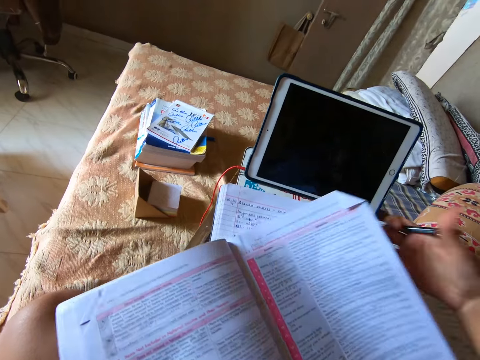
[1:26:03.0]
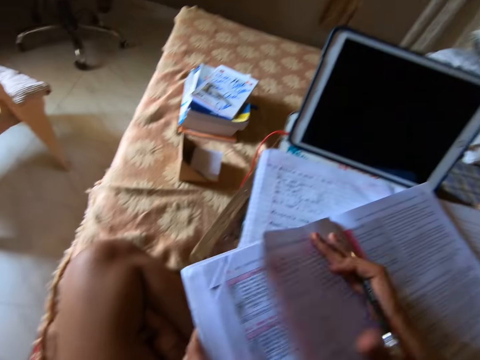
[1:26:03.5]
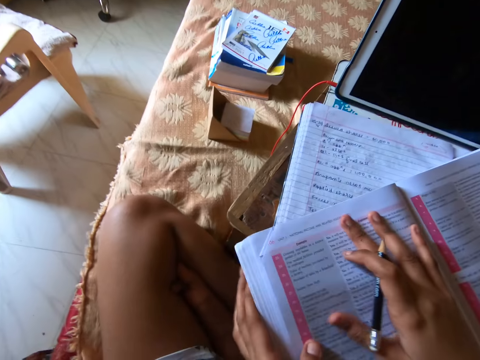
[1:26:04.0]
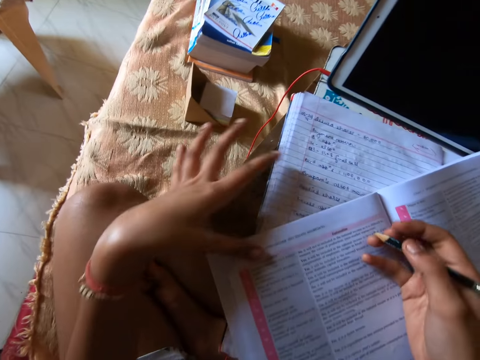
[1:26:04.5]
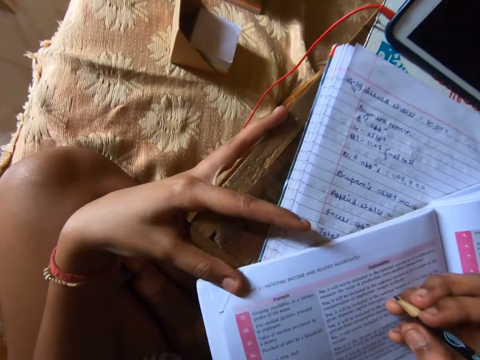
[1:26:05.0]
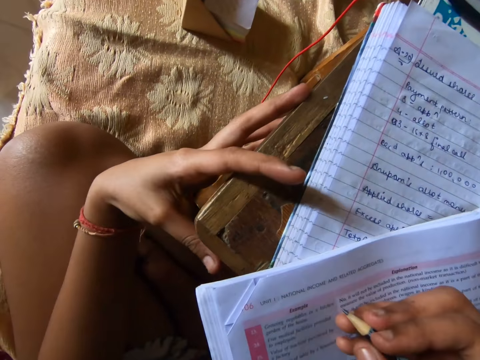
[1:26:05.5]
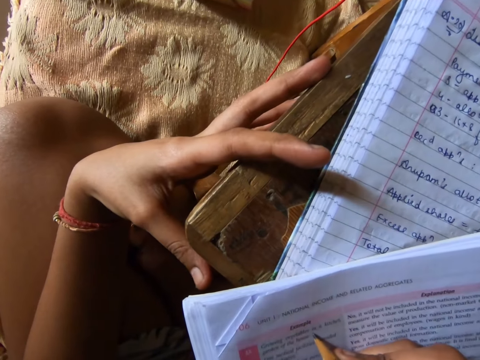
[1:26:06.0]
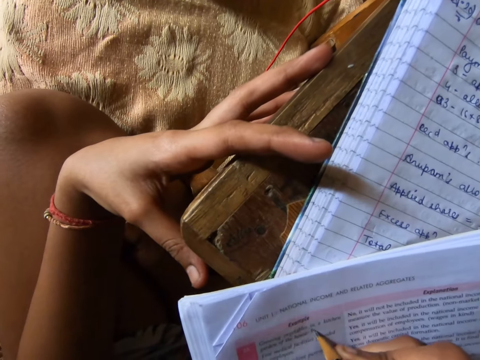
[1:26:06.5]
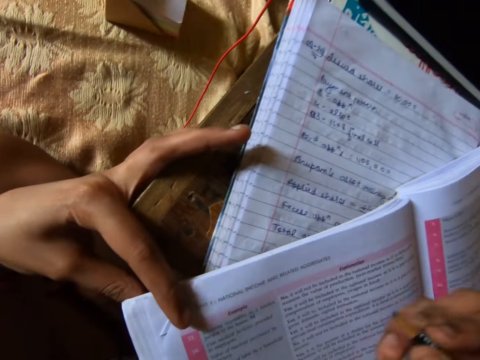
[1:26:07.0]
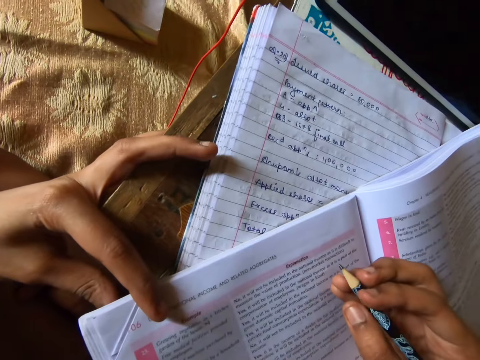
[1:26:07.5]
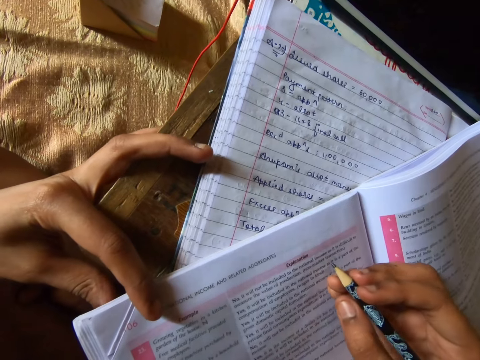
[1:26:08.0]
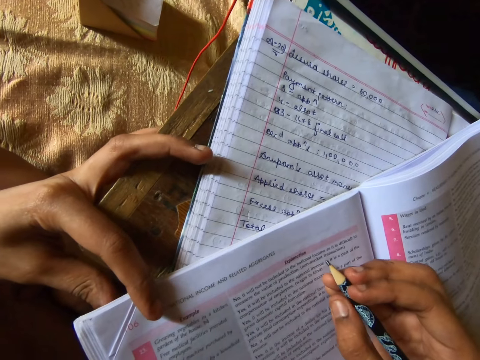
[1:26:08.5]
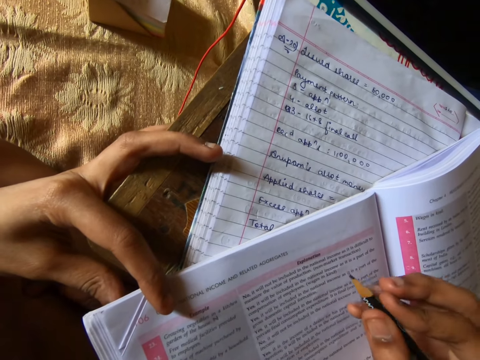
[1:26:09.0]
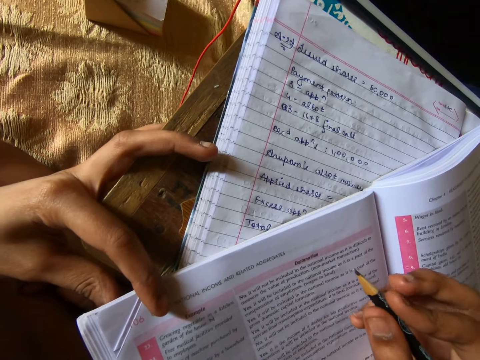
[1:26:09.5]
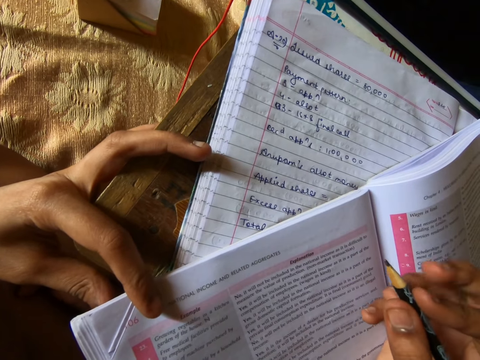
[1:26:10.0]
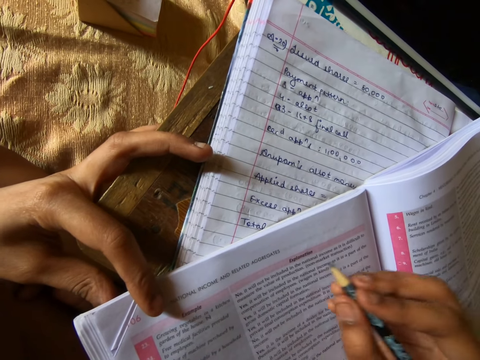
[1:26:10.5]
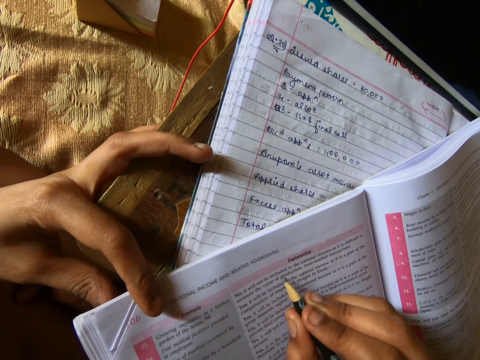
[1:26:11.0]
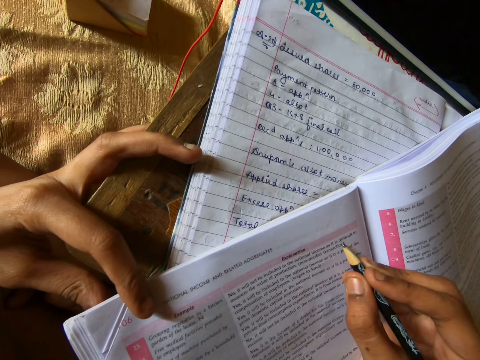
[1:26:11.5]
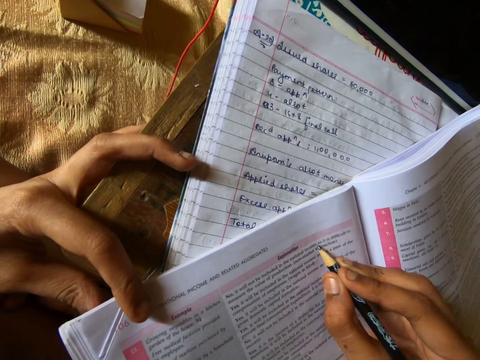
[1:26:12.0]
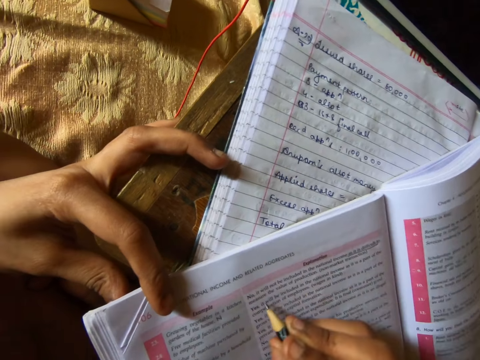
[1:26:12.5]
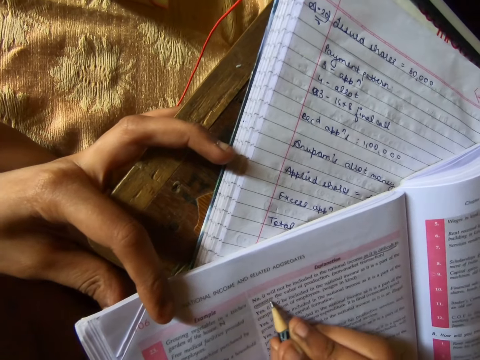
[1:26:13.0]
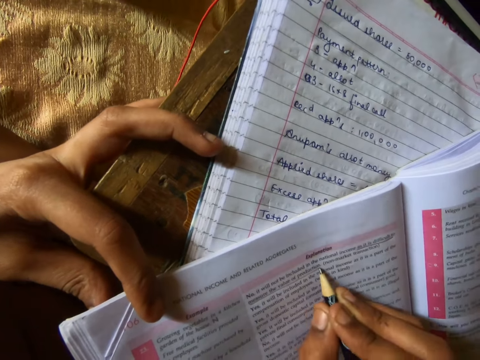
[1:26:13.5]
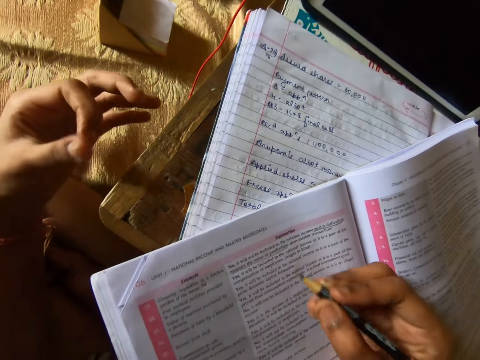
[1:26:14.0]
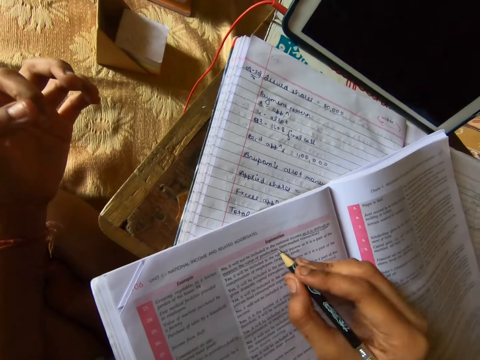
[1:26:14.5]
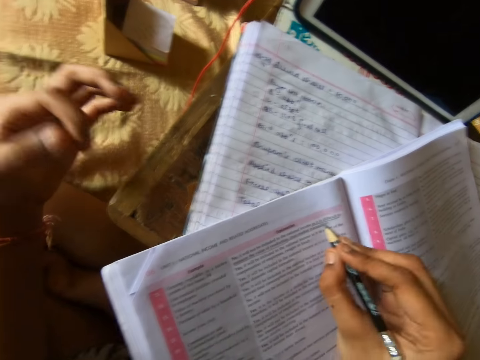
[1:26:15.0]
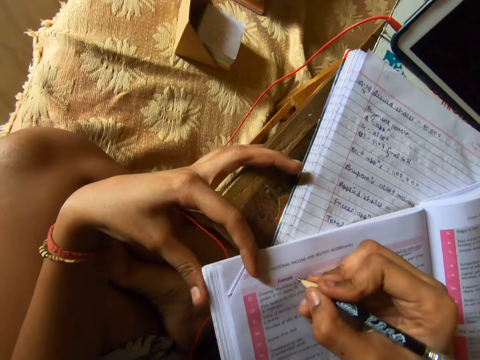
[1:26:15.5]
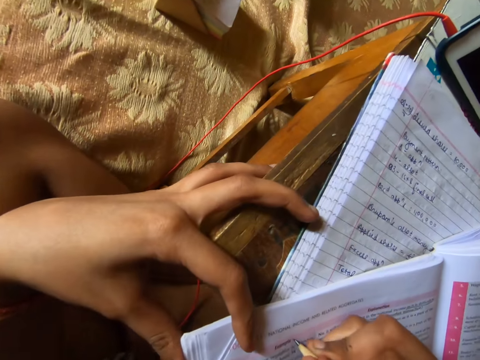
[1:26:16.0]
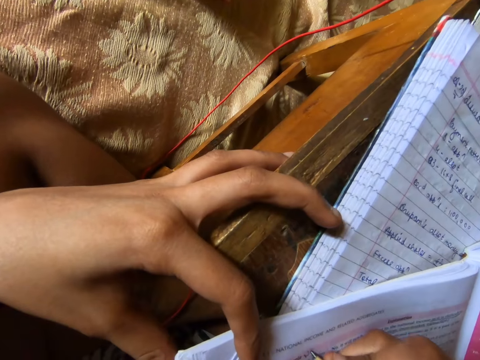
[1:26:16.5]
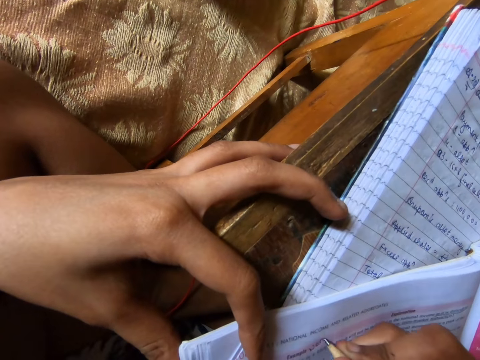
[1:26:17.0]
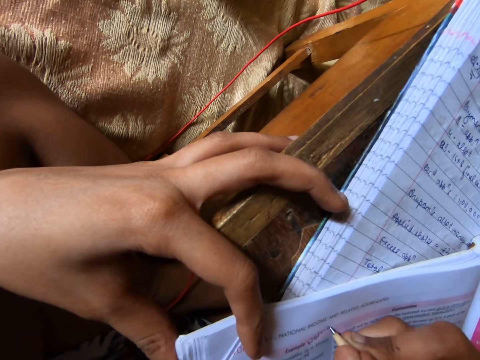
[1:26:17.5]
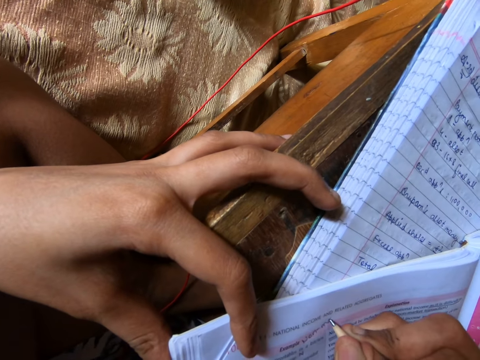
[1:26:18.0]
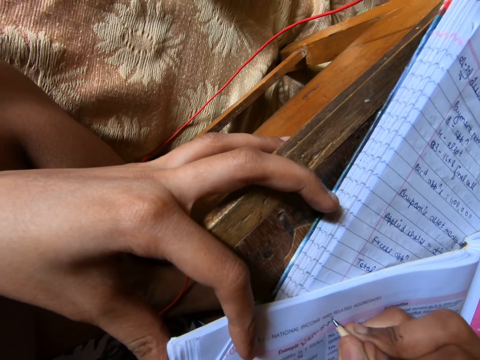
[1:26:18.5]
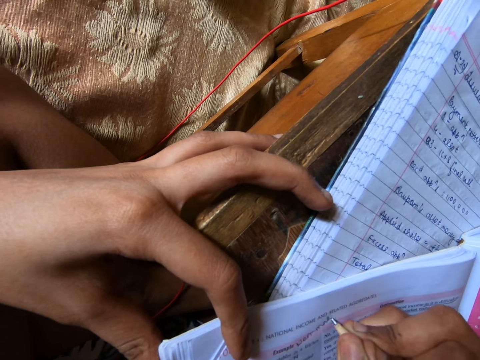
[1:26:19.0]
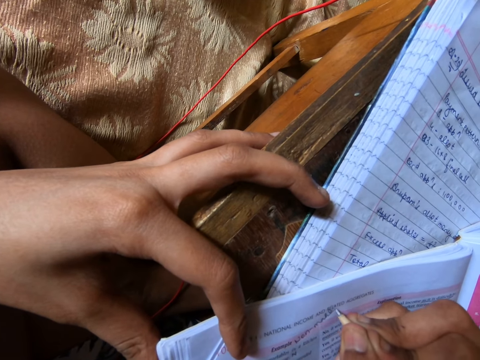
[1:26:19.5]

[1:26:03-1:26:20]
The camera wearer moves her hand towards her. She flips the page of the textbook with her right hand. She moves her hands forward. She places her hand on the book. She places her finger on the book. She moves towards the book. She holds the edge of the textbook with her left hand. She moves her hand away from the book. She writes on the book with the pencil. She studies the textbook with the pencil in her right hand. She moves her hand forward. She places her finger on the book. She moves her other hand forward. She stares at the book. She writes on the textbook with the pencil in her right hand. She moves her hand away from the book. She writes on the book with the pencil. She holds the edge of the textbook with her left hand. She moves her other hand forward. She places her finger on the book. She writes on the textbook with the pencil in her right hand.

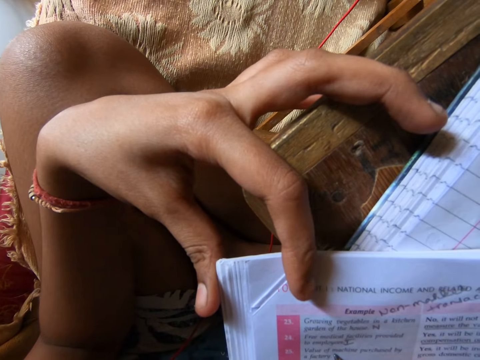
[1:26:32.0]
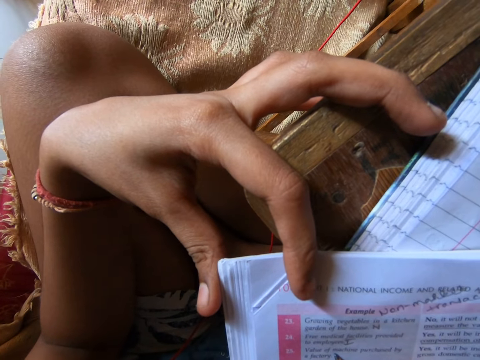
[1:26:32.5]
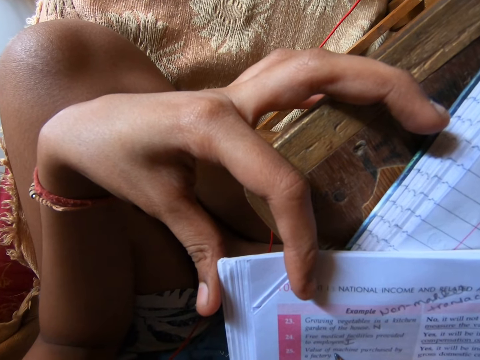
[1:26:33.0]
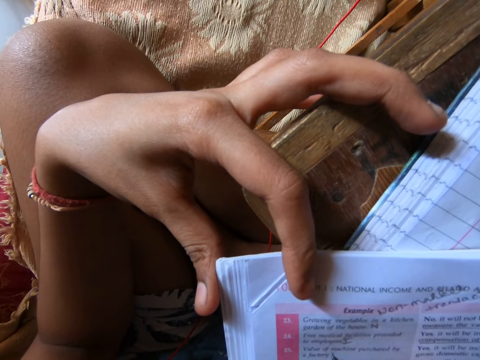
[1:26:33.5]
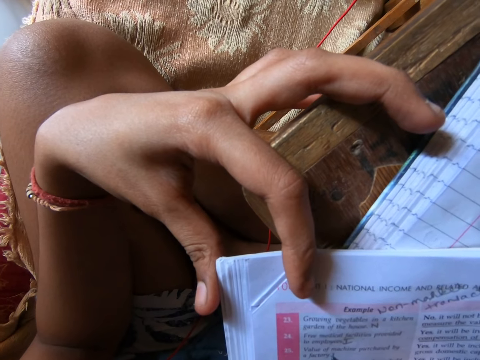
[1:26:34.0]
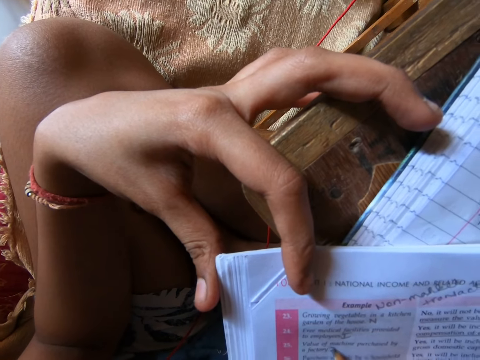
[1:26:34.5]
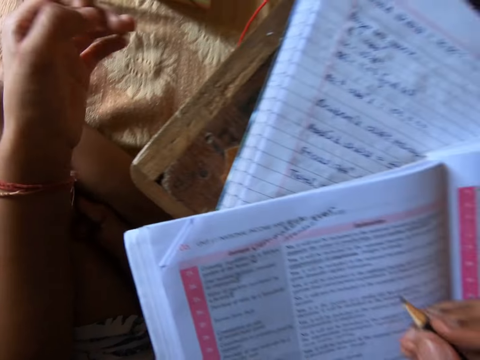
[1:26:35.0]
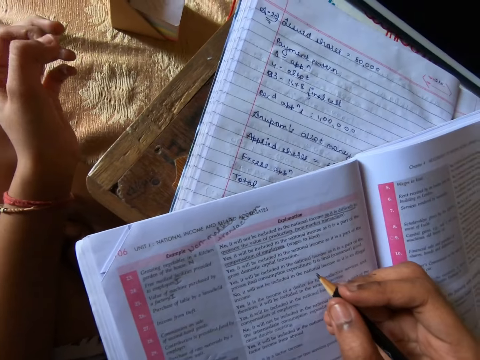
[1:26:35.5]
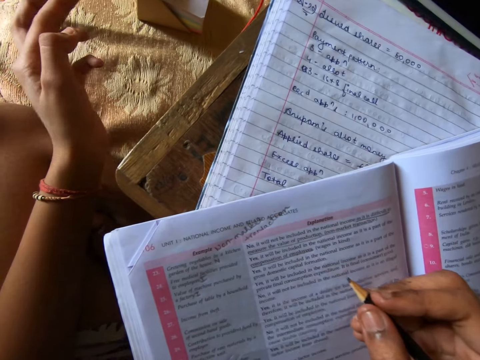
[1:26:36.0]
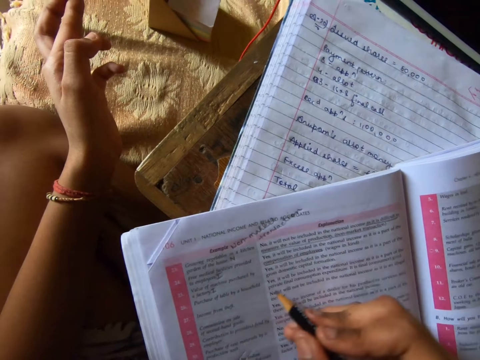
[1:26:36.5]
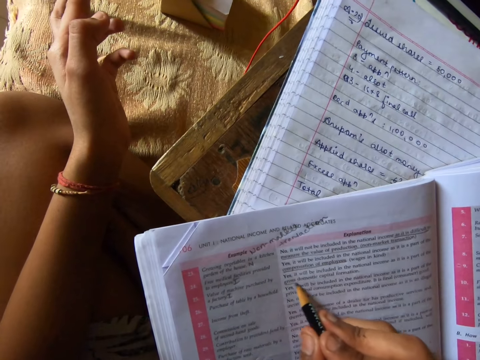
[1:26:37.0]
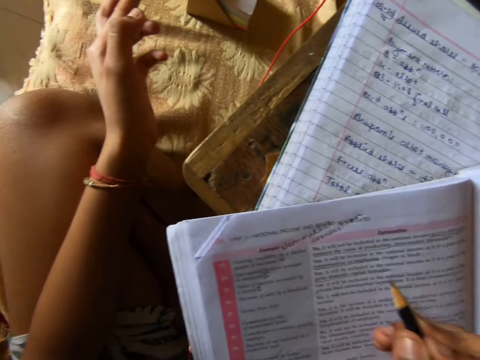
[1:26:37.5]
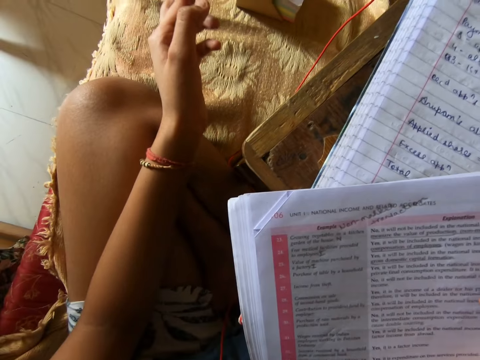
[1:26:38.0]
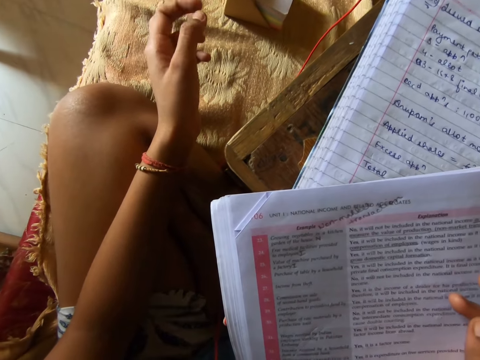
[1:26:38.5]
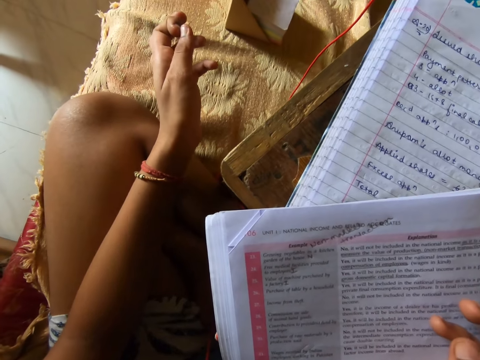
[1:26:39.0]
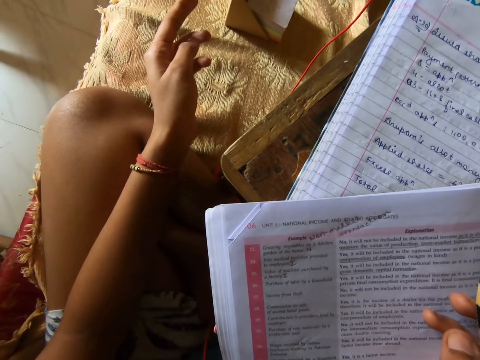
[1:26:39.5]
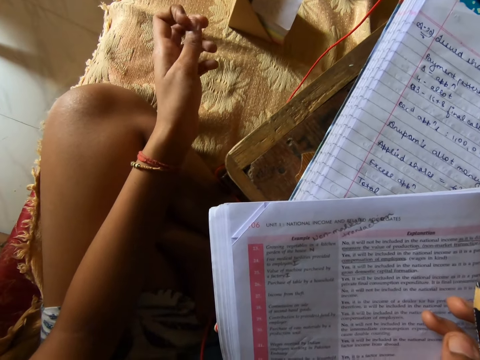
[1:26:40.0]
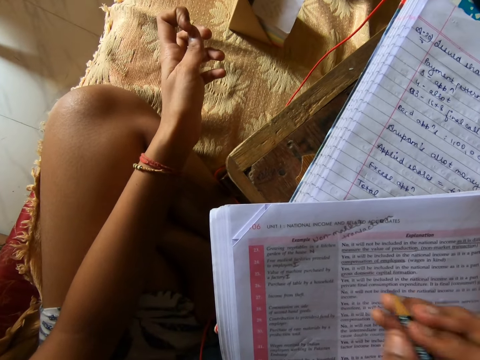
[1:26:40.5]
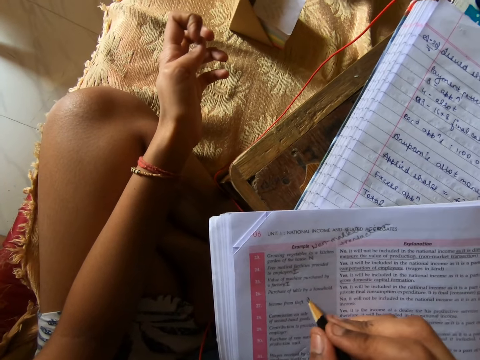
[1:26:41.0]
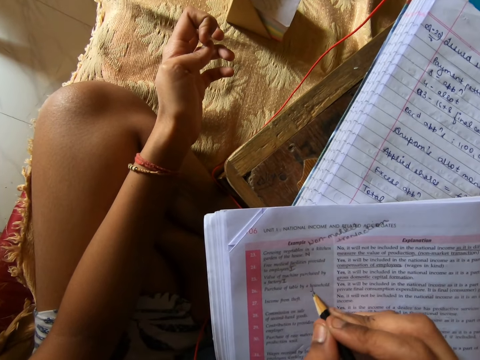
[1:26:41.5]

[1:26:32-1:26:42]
The camera wearer moves her hand away from the book. She stares at the book. She moves her hand forward. She writes on the book with a pencil. She stares at the book. She moves her hand forward. She writes on the book with the pencil.
